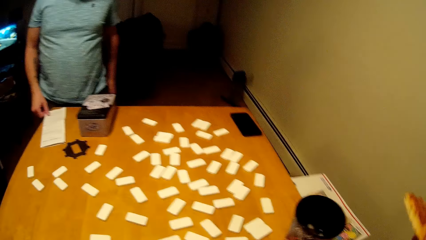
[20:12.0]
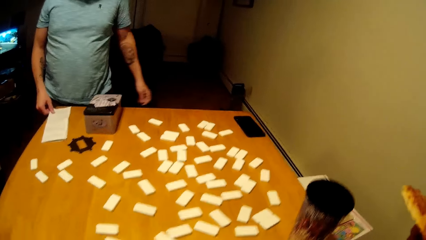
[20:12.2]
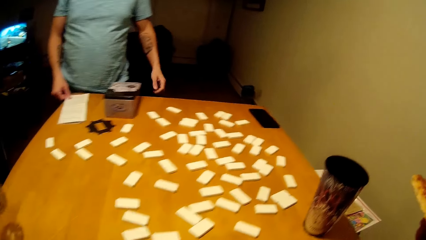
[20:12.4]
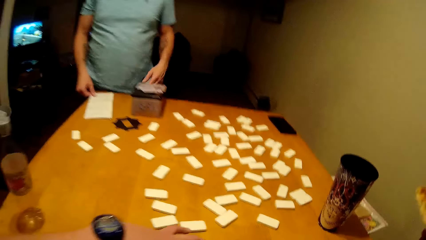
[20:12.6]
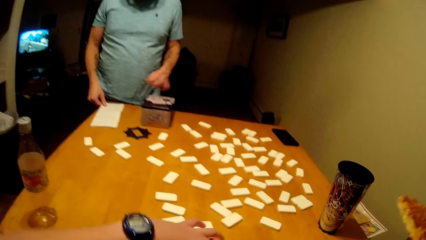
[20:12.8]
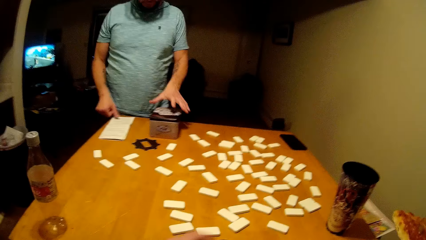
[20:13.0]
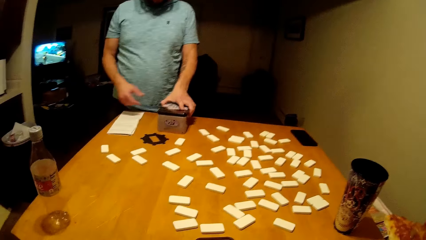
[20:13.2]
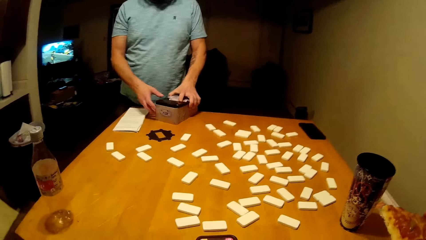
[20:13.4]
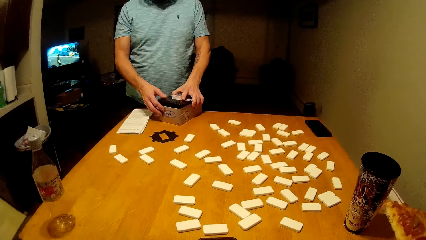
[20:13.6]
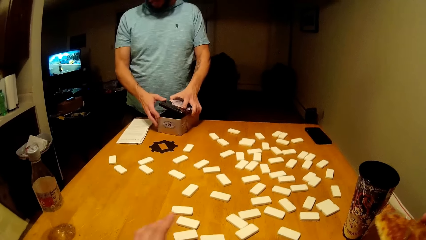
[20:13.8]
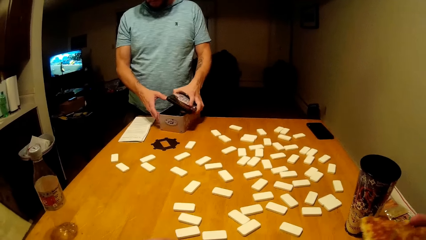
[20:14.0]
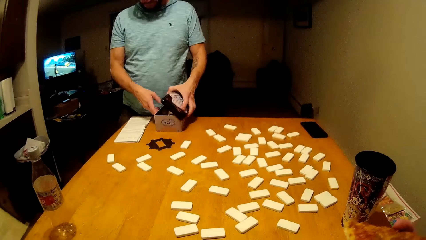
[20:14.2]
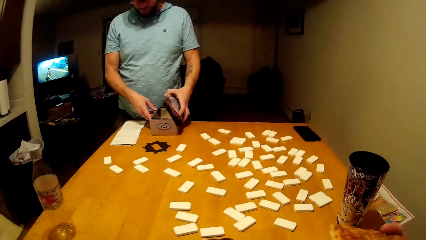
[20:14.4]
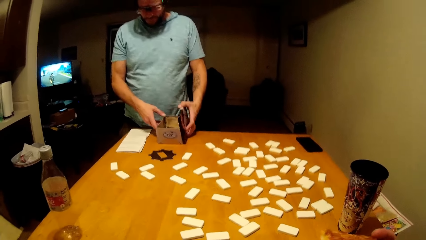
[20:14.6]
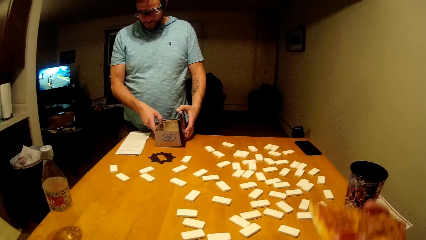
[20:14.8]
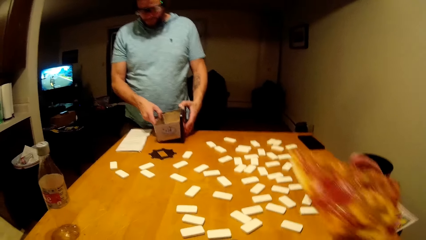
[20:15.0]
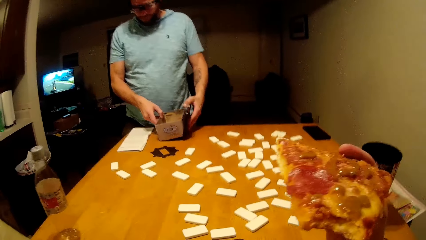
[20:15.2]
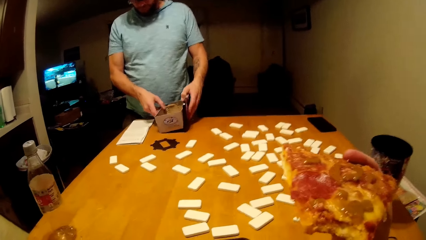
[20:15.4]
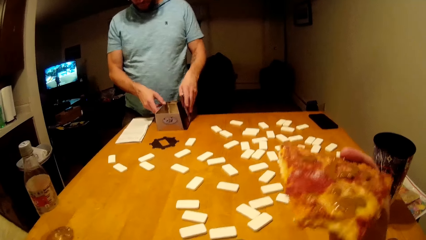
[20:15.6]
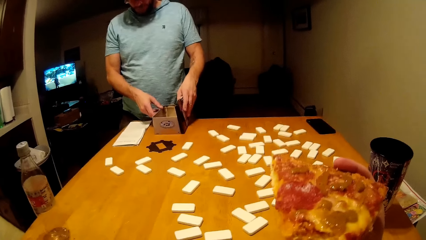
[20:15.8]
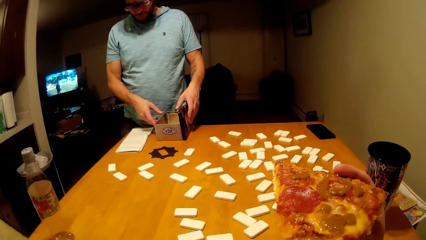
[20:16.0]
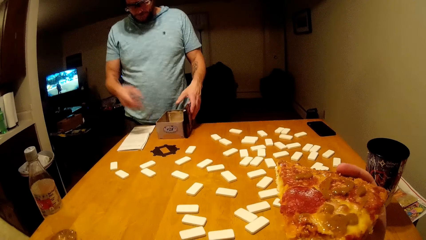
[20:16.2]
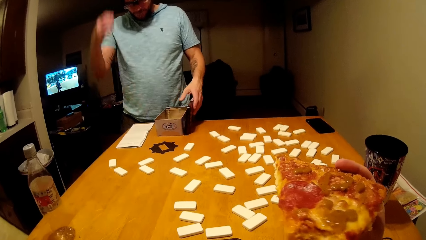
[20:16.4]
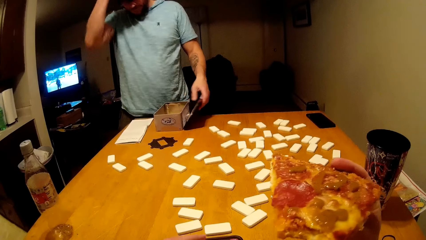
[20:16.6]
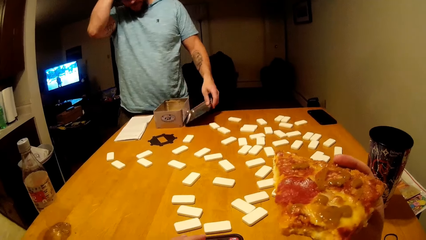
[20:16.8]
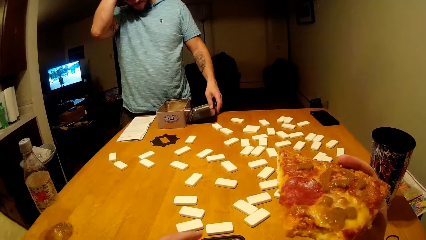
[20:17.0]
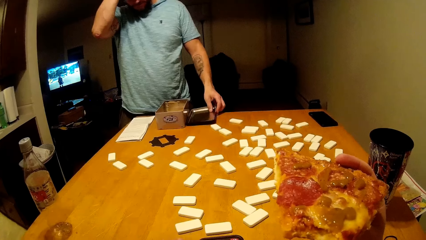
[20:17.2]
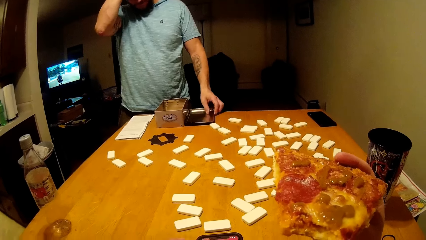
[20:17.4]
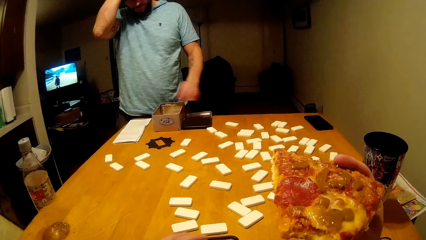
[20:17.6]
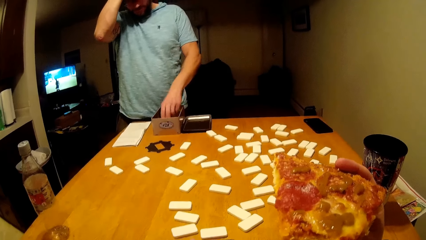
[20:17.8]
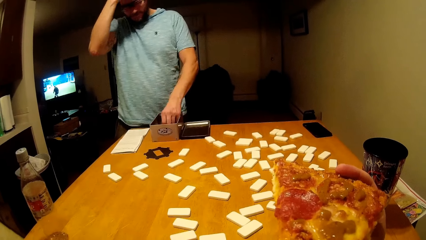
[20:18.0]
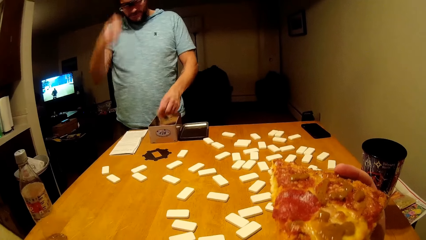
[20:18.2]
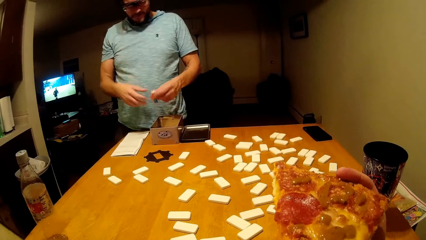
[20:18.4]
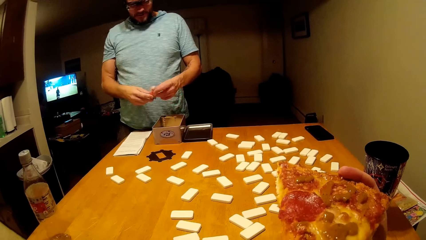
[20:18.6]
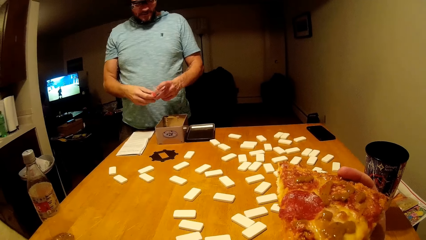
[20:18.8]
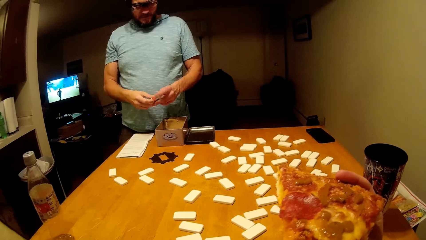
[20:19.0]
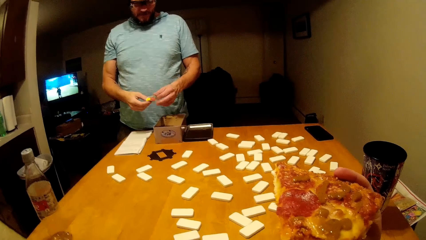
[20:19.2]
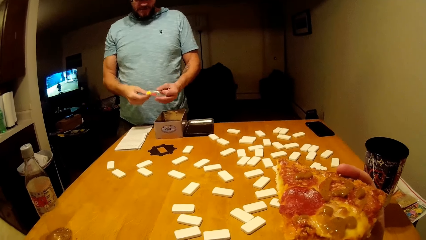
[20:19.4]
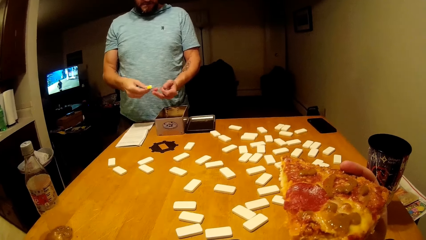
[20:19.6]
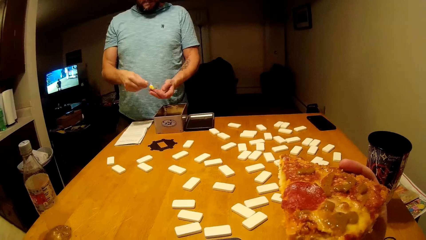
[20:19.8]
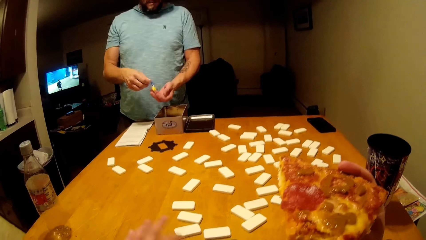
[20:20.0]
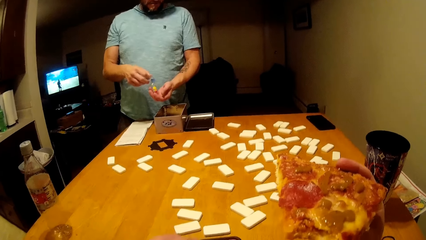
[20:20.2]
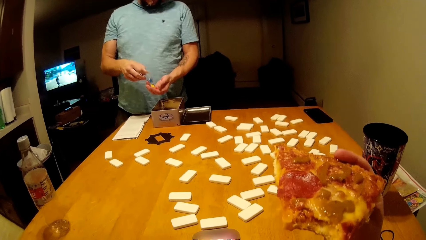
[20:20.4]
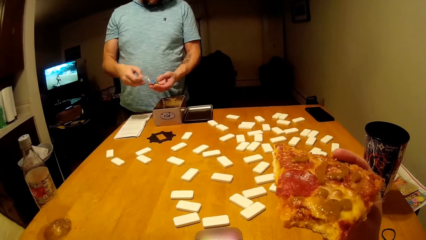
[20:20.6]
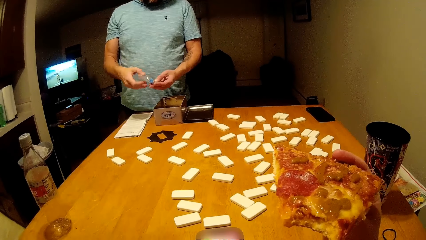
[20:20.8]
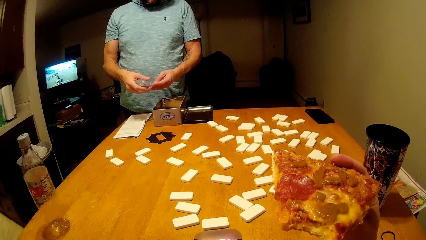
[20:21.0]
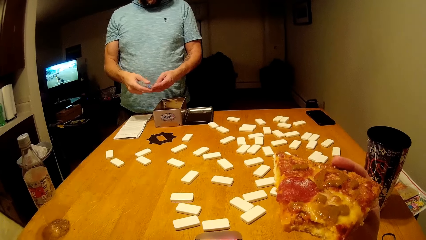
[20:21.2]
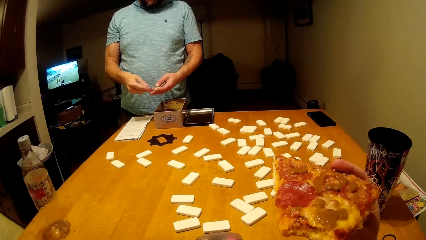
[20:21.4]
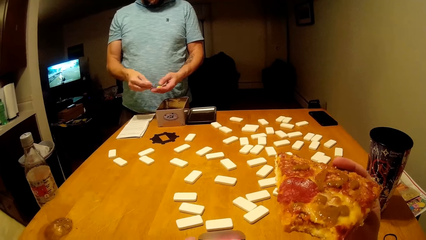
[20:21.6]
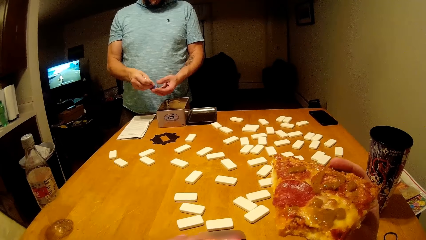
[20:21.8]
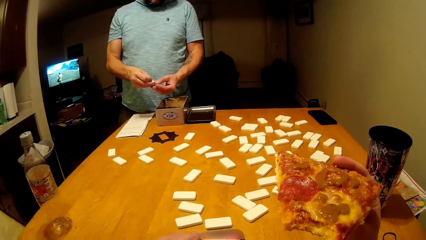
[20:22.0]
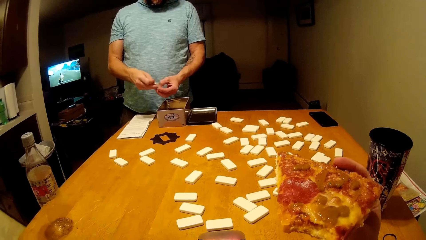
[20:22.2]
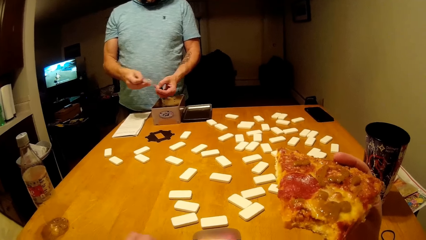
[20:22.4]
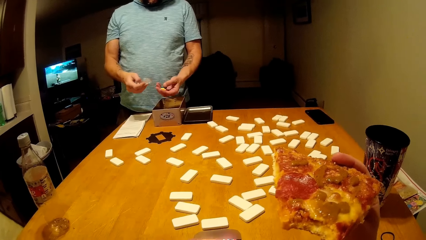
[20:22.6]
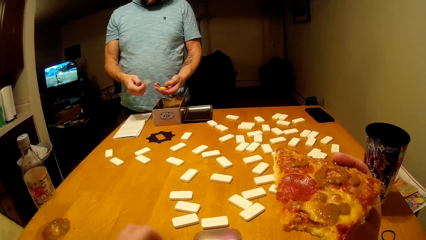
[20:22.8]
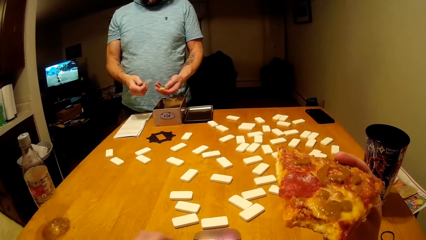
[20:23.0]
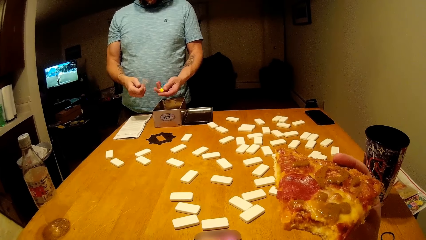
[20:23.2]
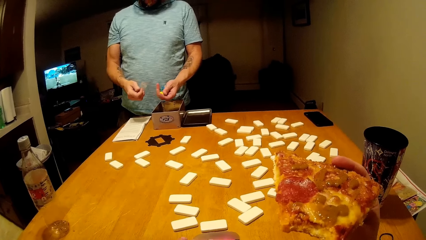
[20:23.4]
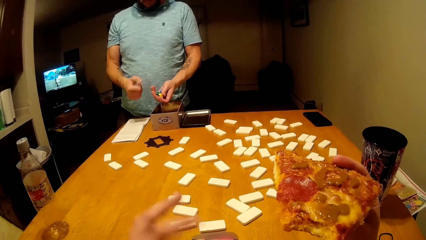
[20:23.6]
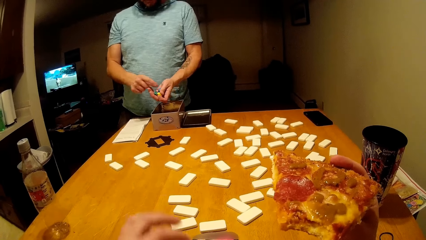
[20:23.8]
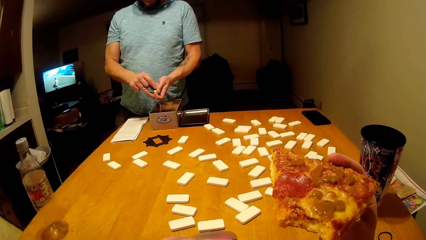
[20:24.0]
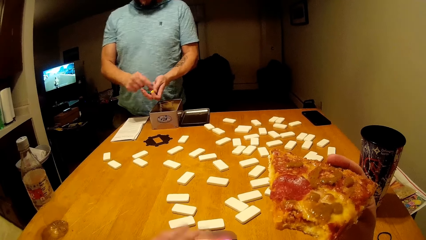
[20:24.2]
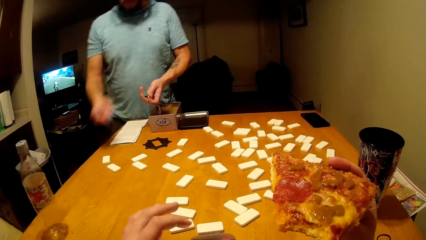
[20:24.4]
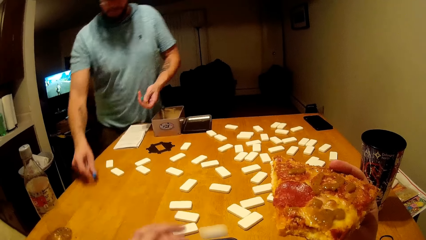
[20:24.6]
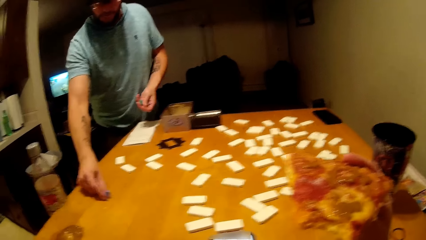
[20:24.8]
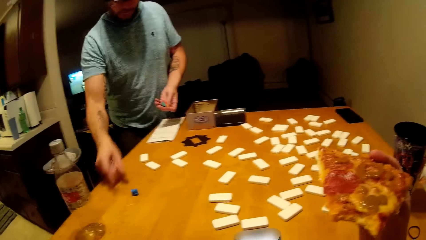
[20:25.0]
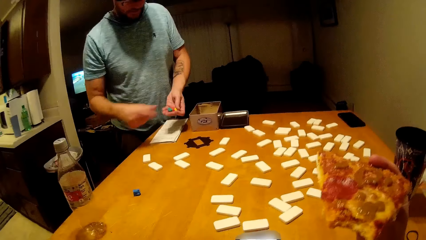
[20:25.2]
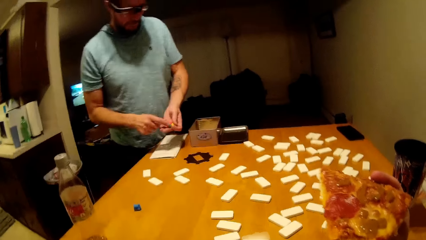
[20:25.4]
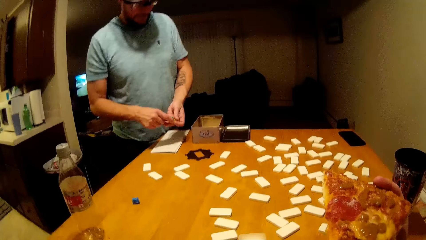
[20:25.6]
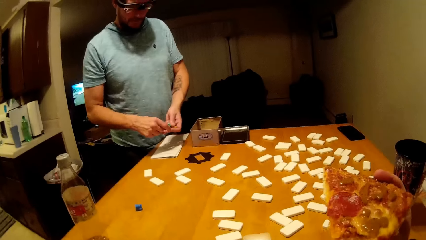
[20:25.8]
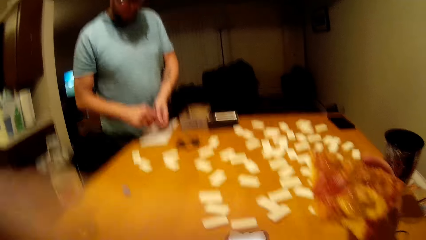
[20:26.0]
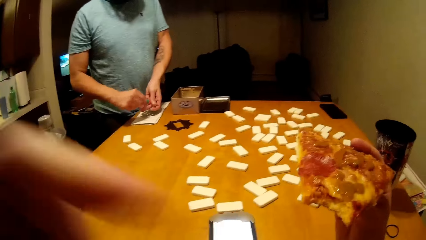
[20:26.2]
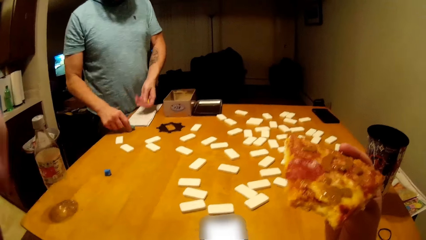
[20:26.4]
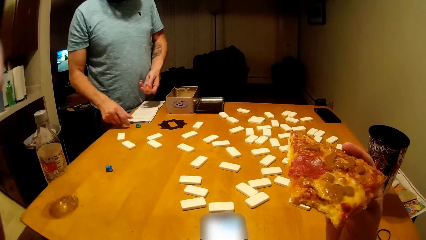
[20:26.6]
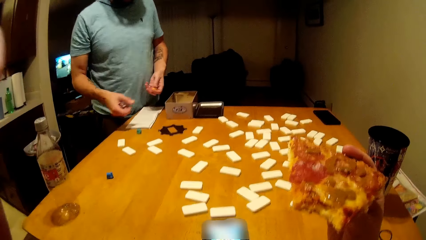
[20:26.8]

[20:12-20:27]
The camera wearer sits down. A man opens a box. The camera wearer holds a pizza with his right hand. He eats the pizza. The man picks up something. The man removes something from the nylon paper. The man places a dice on the table.
